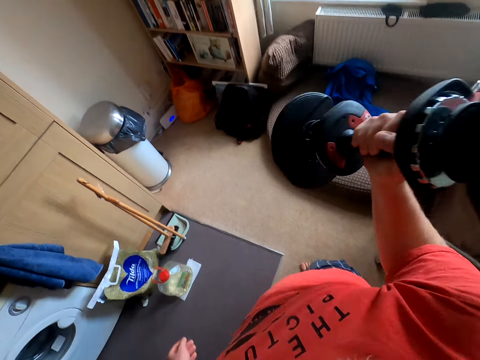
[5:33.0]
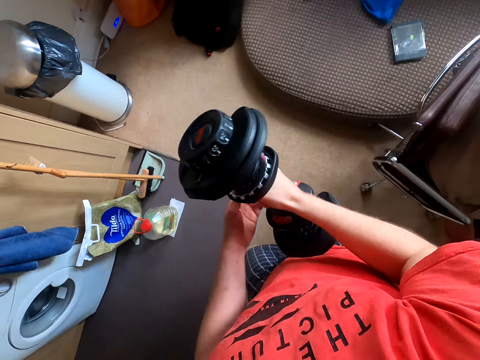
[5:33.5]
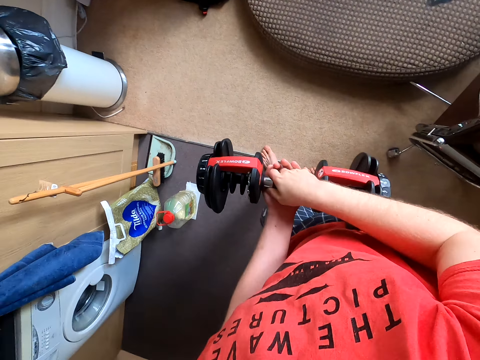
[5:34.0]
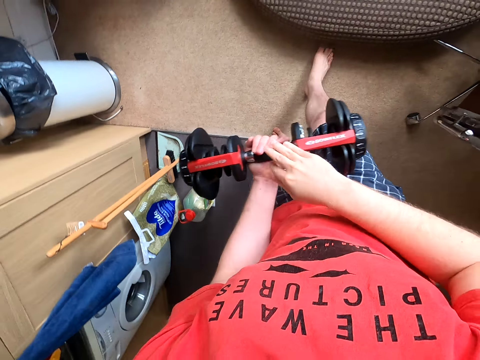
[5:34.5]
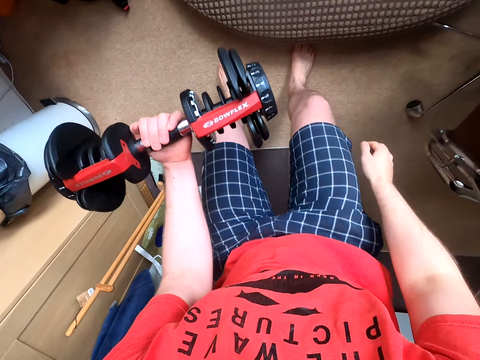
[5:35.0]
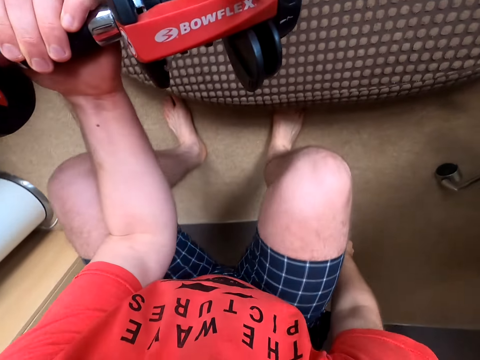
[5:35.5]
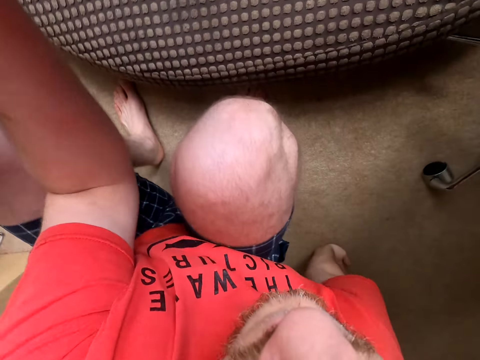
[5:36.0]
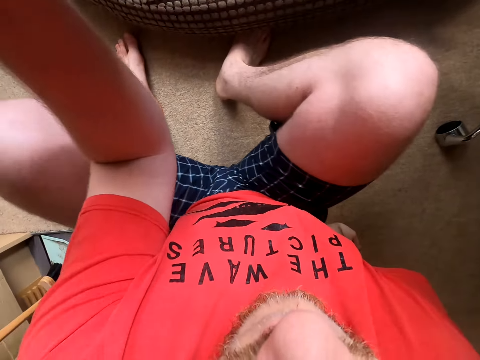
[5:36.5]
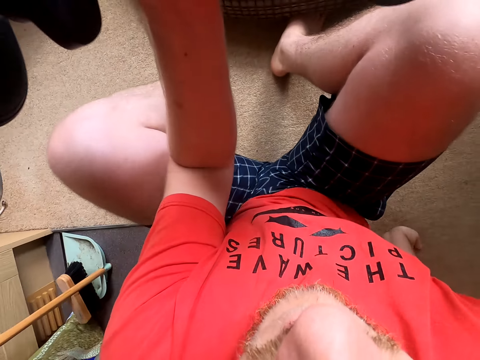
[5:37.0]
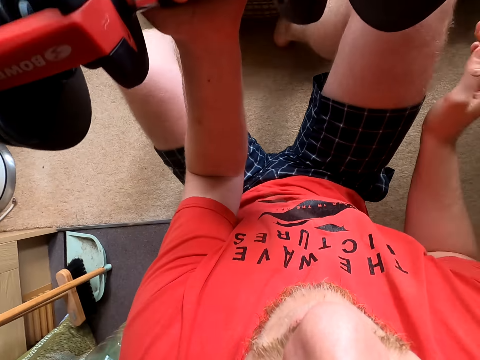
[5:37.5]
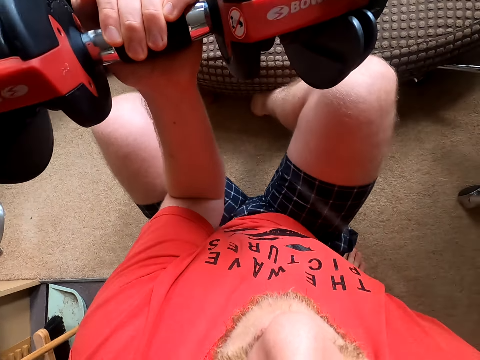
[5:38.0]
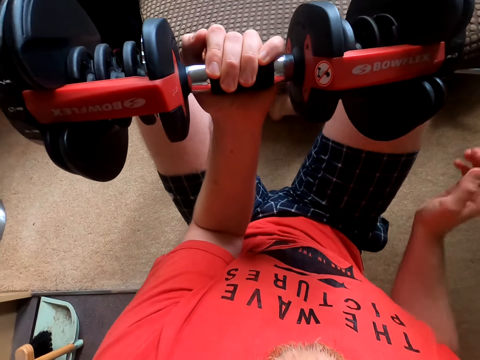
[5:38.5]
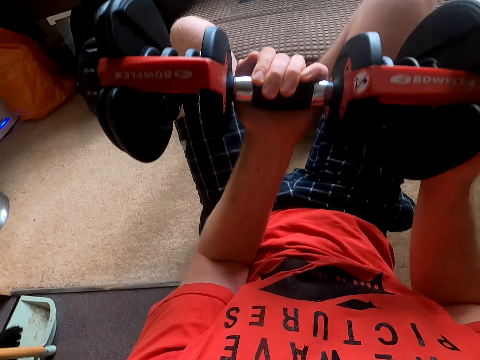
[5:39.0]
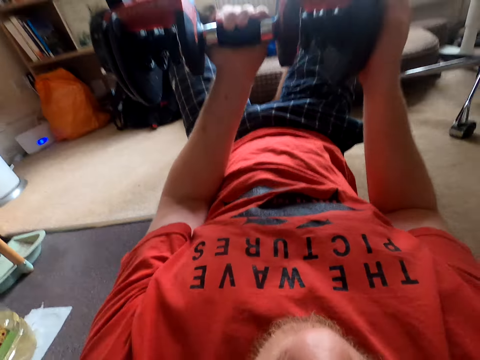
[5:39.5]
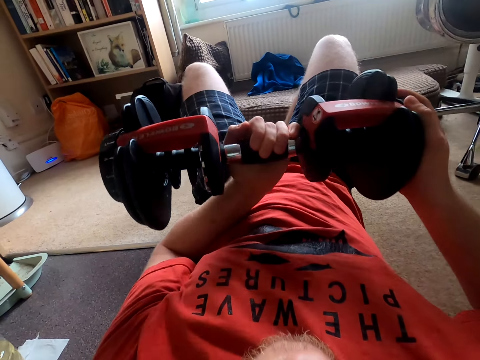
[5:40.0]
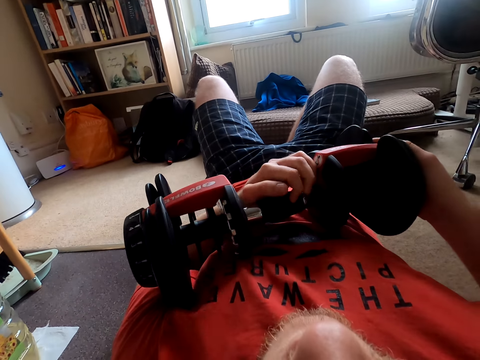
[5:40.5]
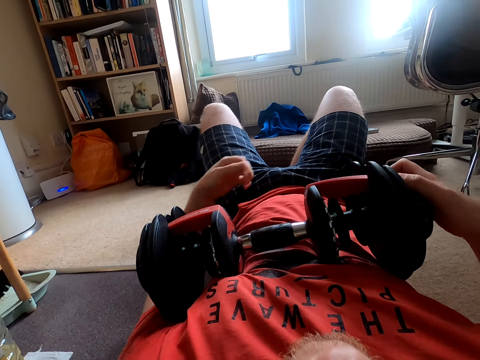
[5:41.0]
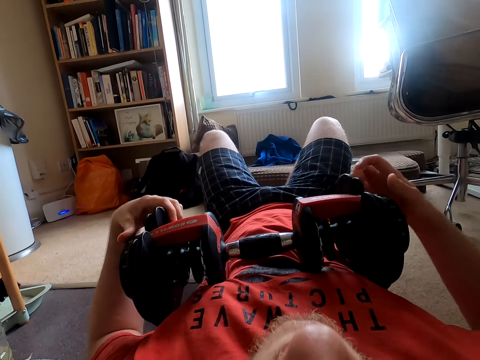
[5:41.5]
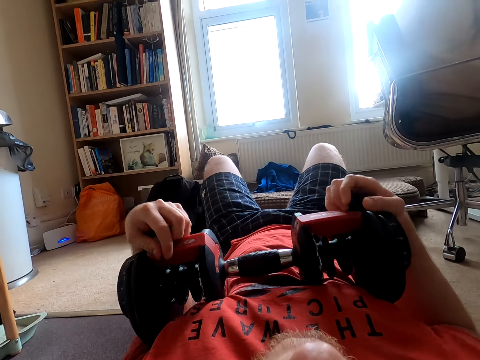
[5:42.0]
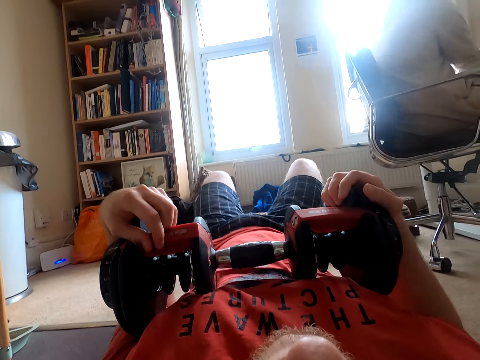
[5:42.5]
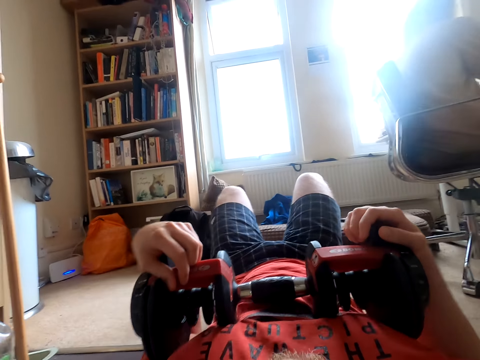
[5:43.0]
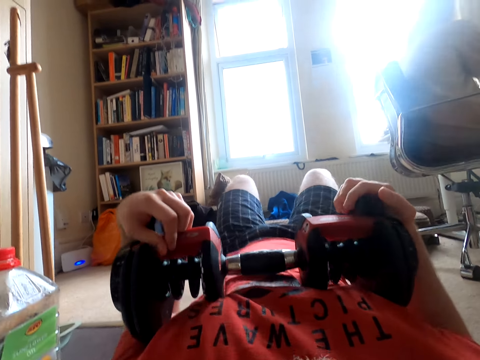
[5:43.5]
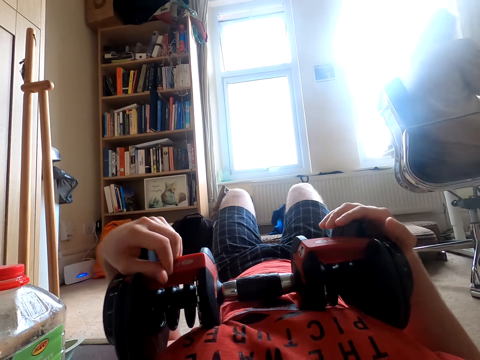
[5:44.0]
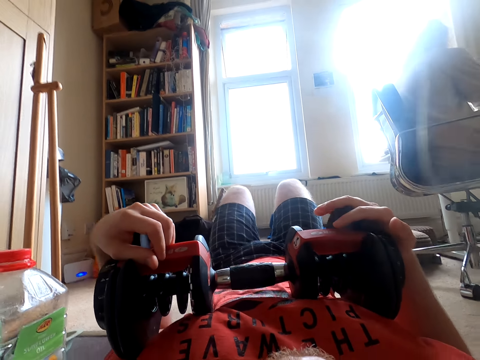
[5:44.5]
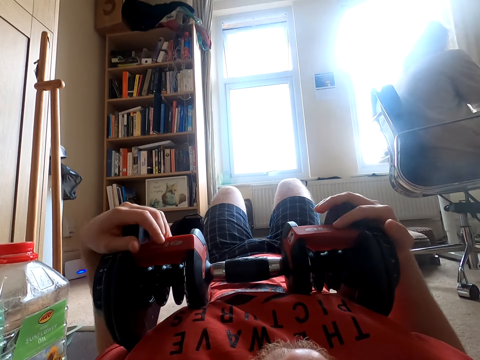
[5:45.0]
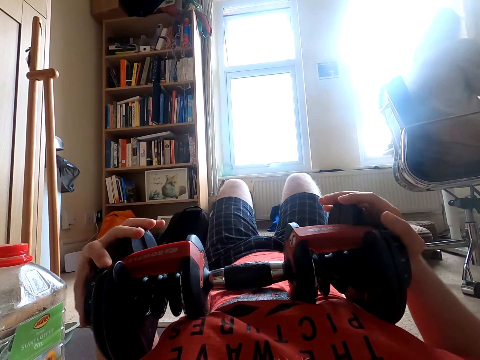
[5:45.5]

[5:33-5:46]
The camera wearer exercises with a dumbbell. They exchange the dumbbell to the left hand. They lift the dumbbell weight. They sit down. They hold the dumbbell. They lay down. They move.

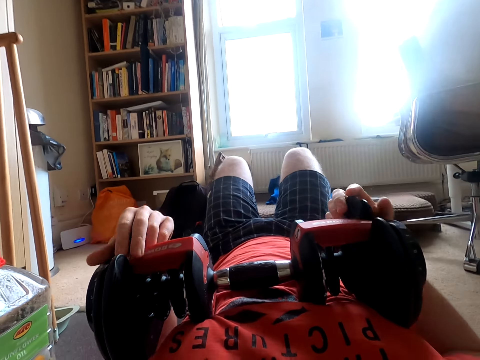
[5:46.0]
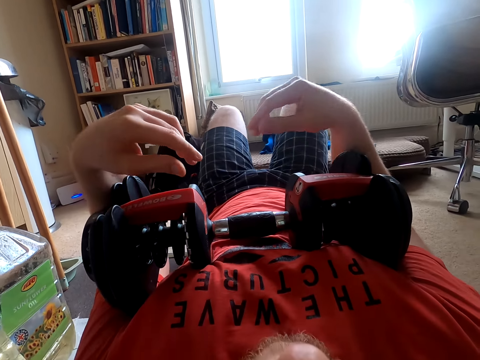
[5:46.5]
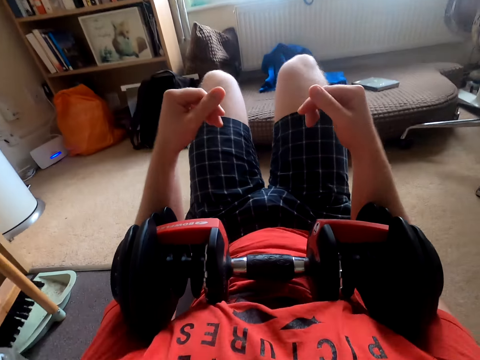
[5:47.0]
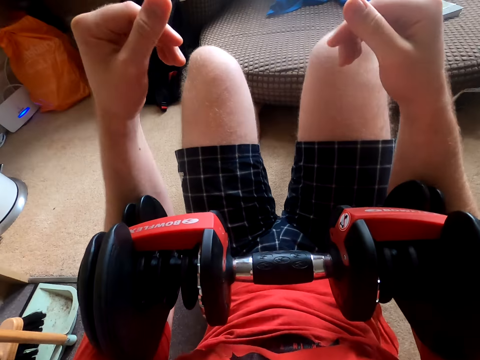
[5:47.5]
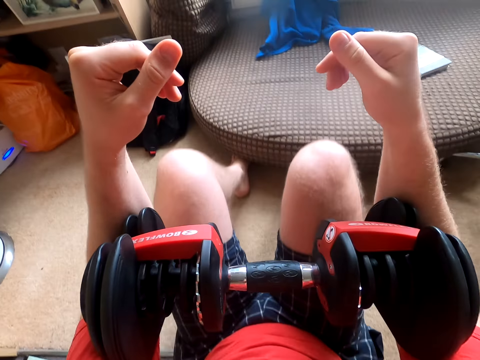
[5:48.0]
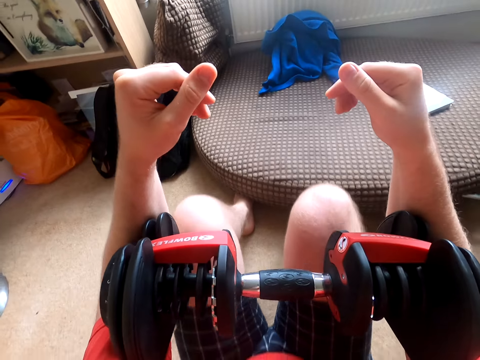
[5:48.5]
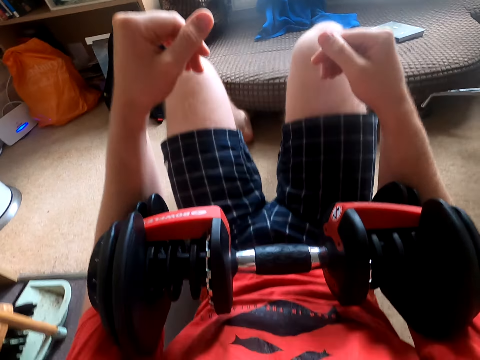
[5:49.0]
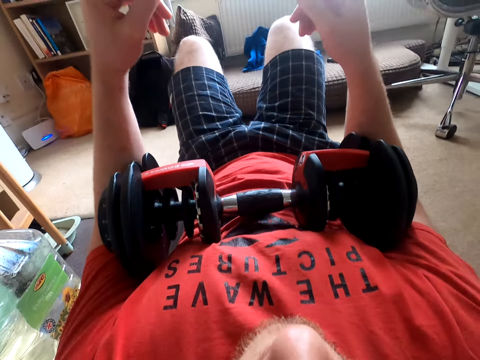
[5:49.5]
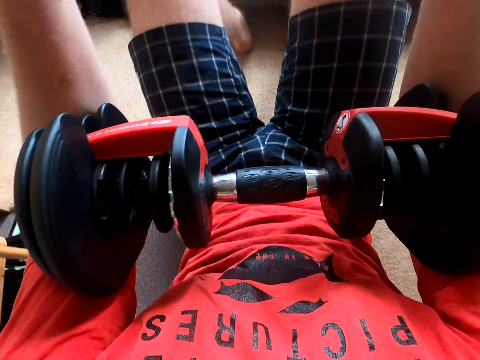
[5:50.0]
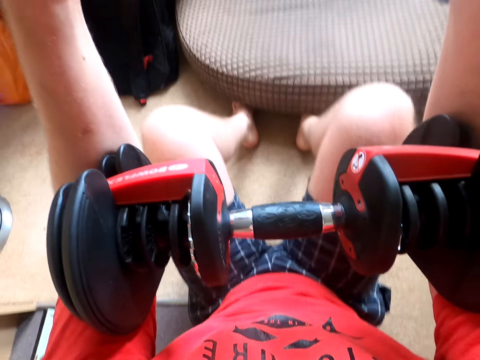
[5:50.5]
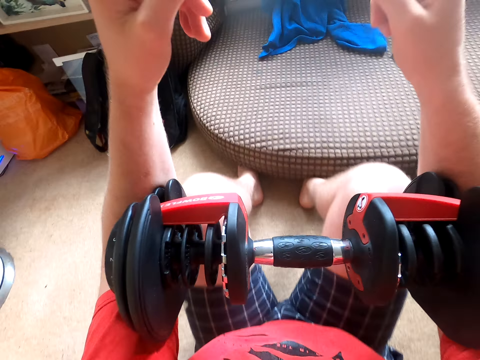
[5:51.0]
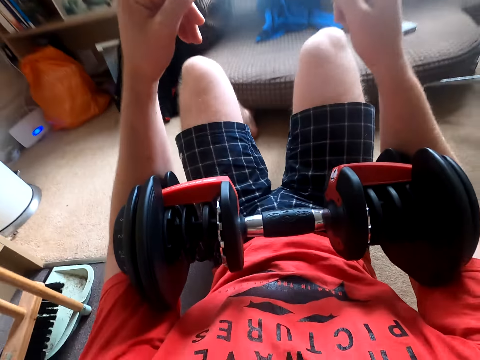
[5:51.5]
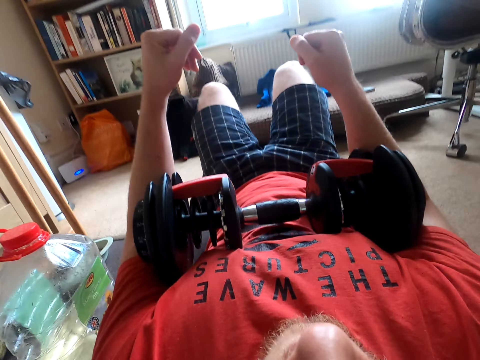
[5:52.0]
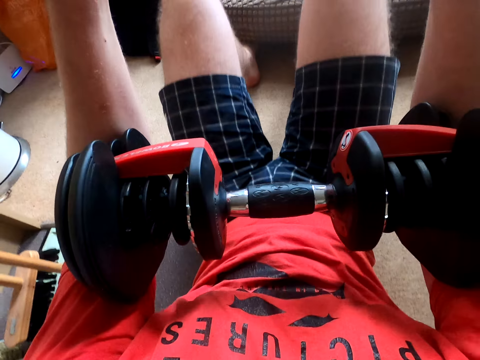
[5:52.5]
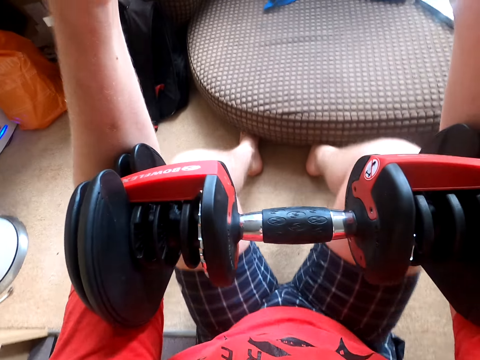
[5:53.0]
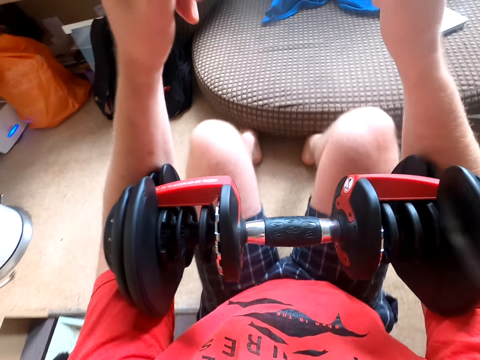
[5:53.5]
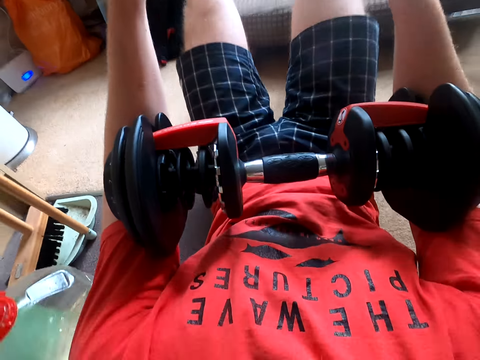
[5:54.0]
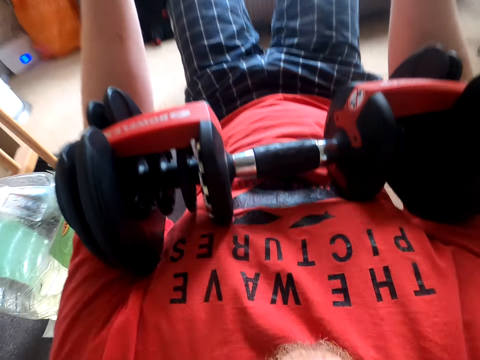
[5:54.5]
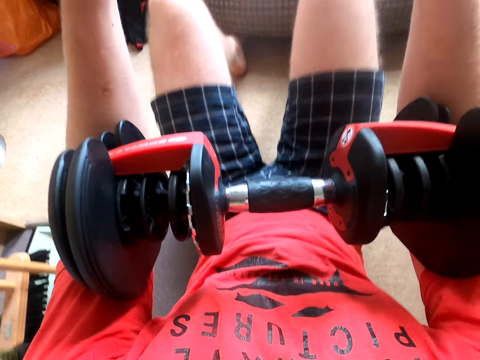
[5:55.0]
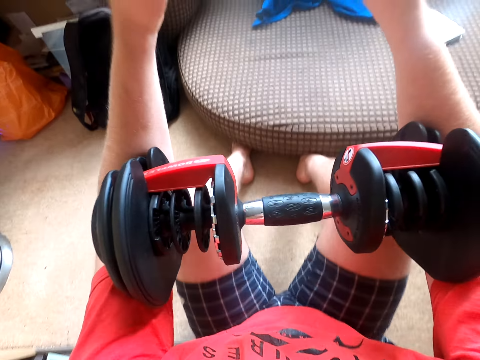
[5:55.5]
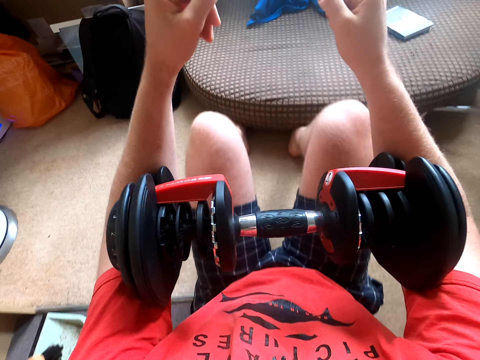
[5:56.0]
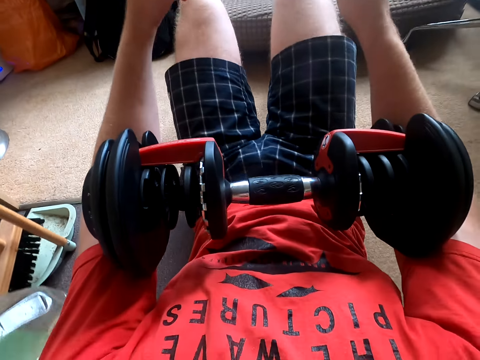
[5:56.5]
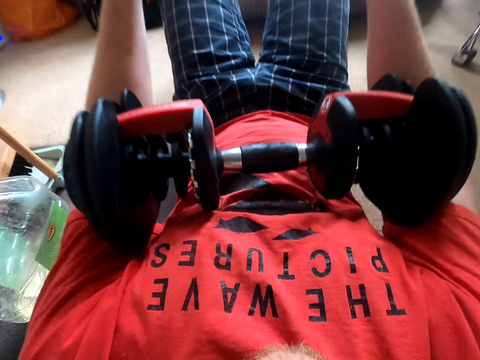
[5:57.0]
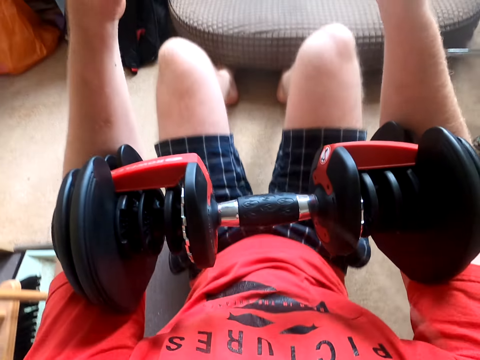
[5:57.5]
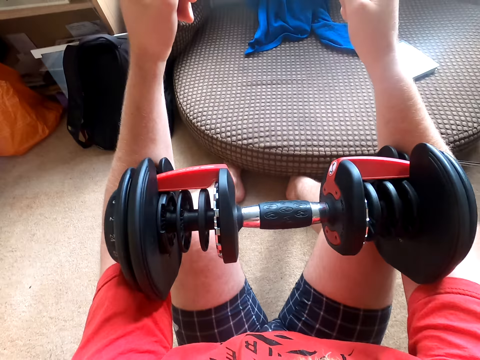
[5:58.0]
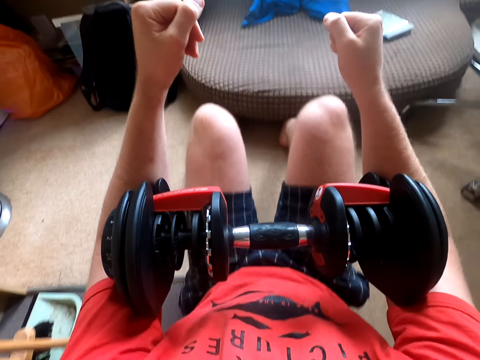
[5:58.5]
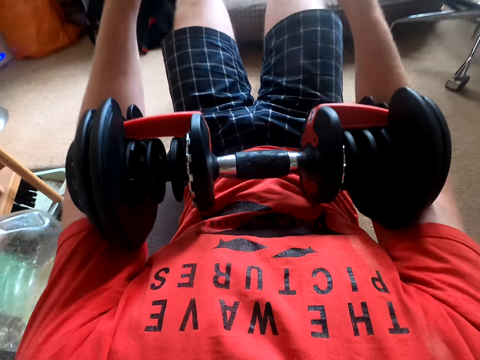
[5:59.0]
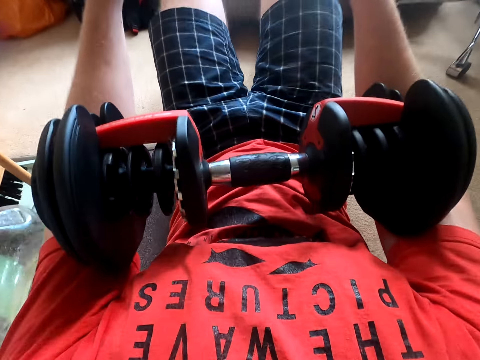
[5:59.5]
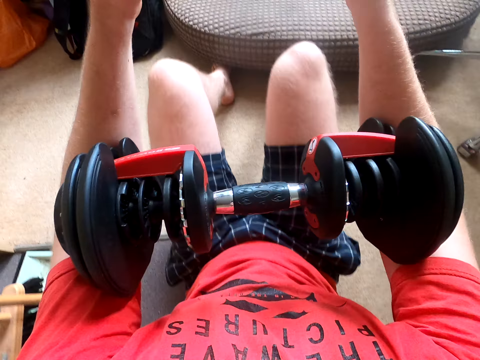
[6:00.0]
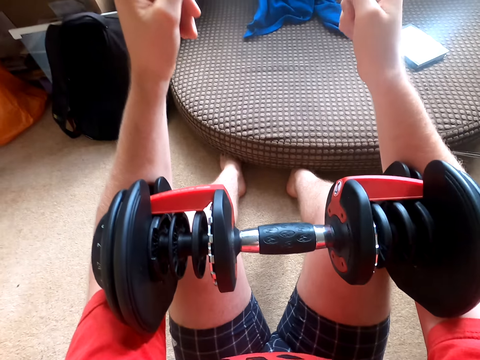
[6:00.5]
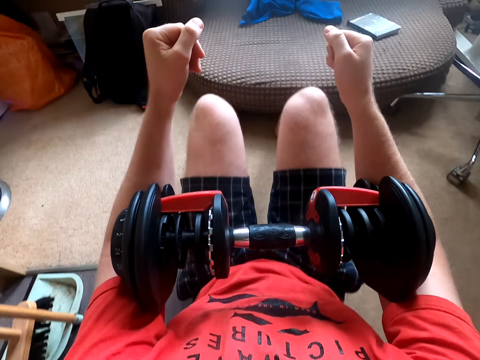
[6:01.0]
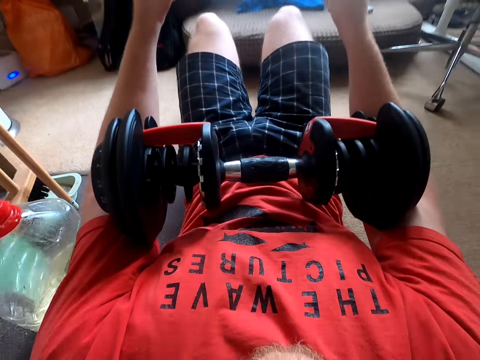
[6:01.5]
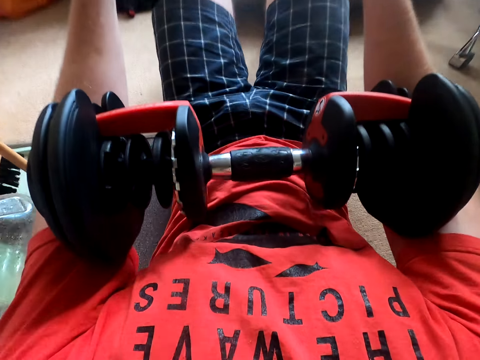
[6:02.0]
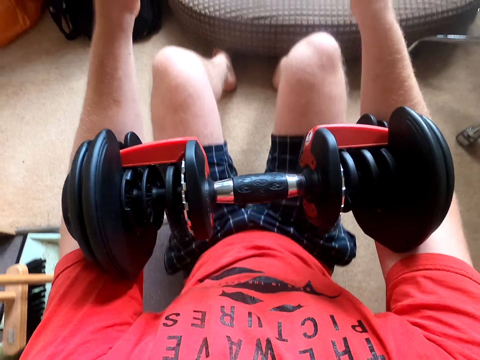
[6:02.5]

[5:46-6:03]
The camera wearer does sit ups. They exercise with a dumbbell repeatedly.
